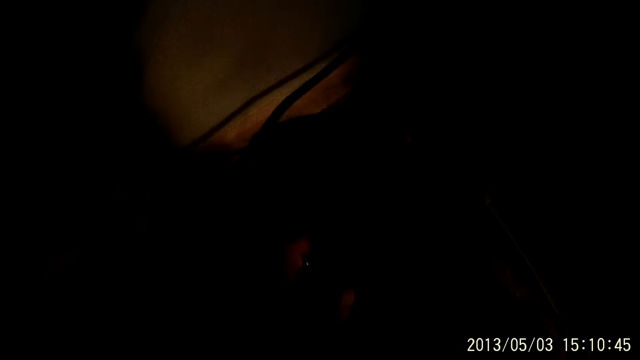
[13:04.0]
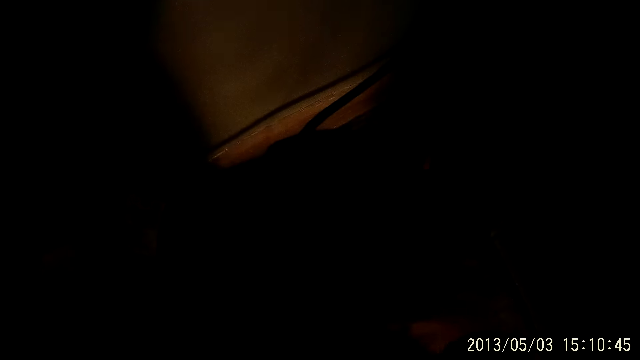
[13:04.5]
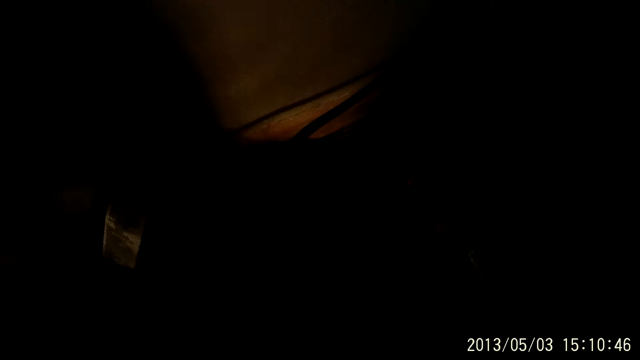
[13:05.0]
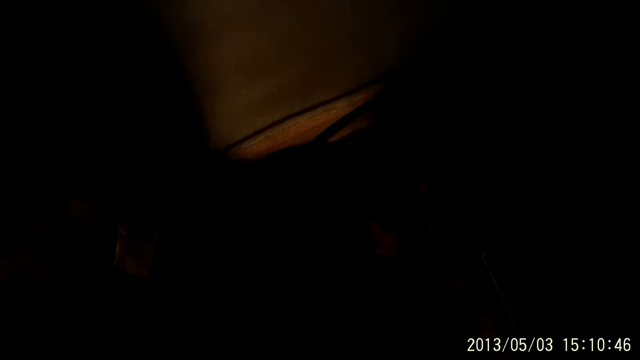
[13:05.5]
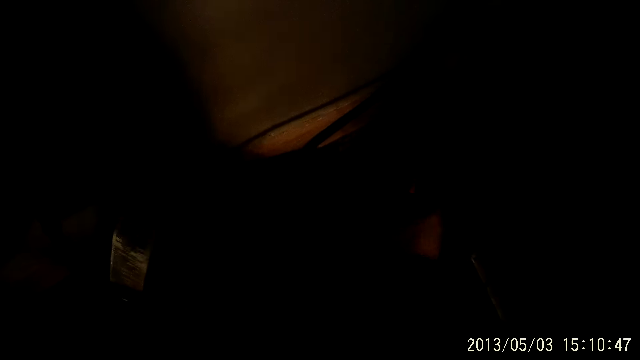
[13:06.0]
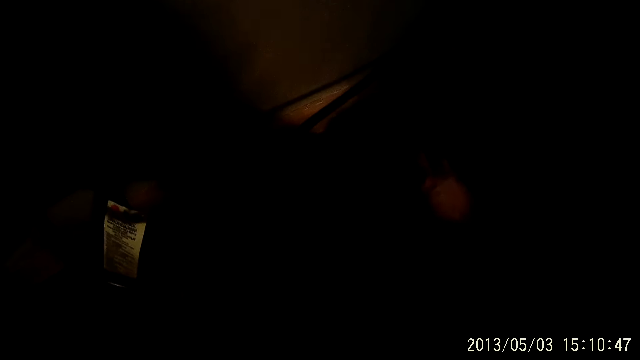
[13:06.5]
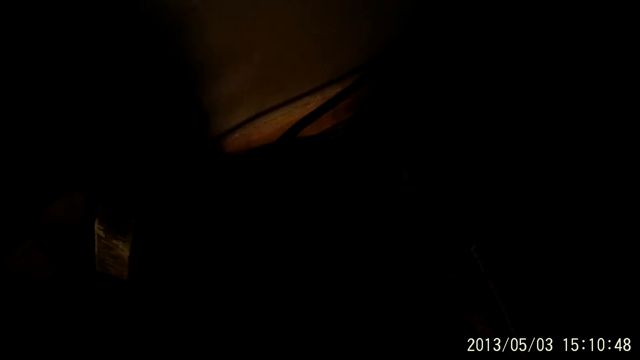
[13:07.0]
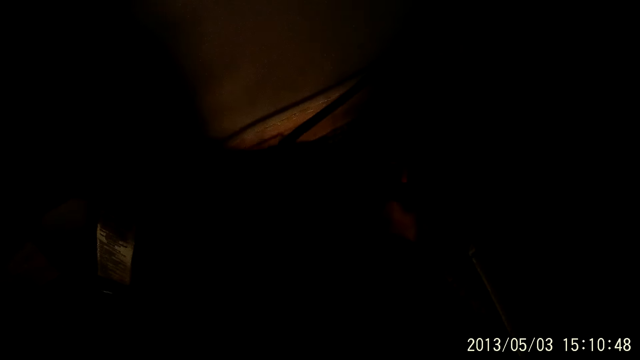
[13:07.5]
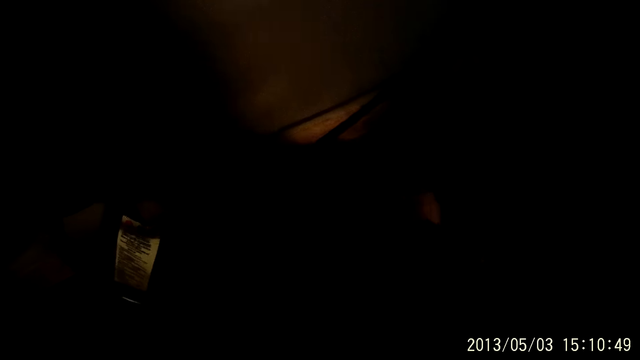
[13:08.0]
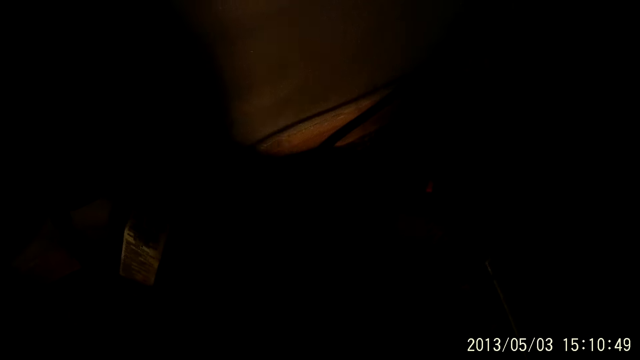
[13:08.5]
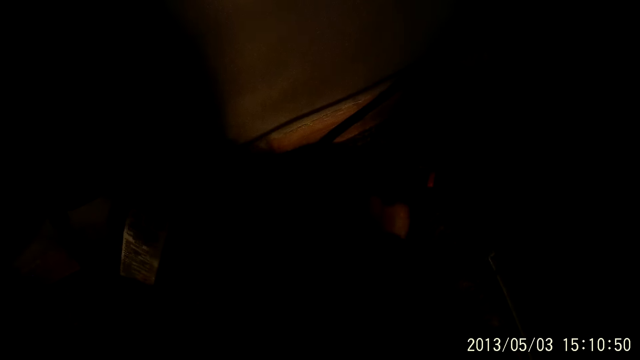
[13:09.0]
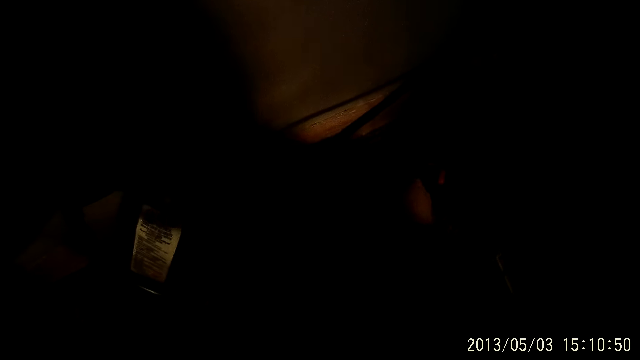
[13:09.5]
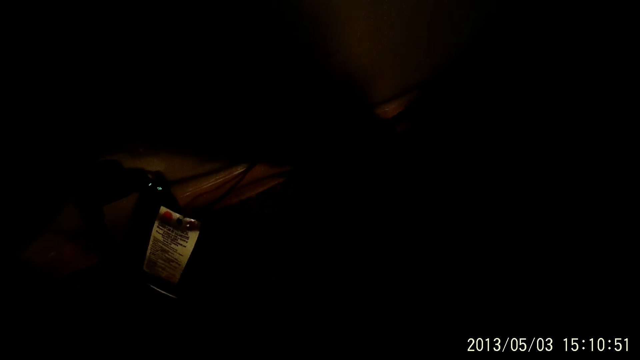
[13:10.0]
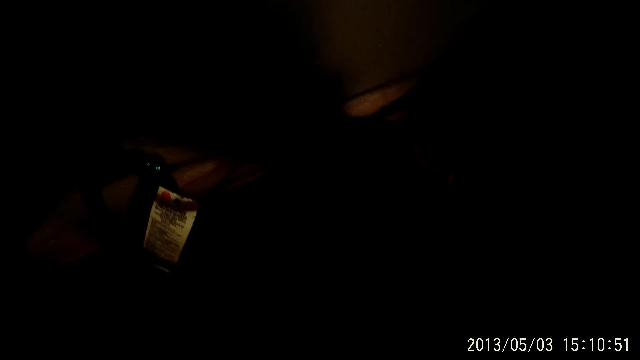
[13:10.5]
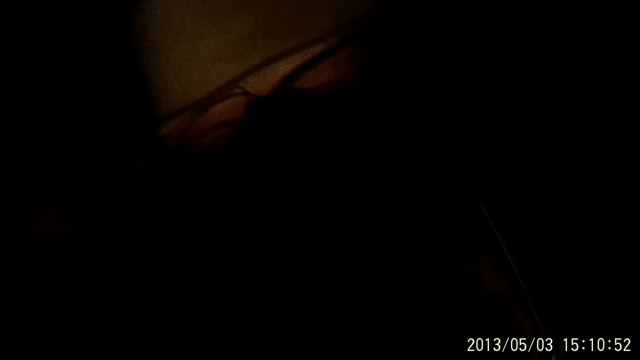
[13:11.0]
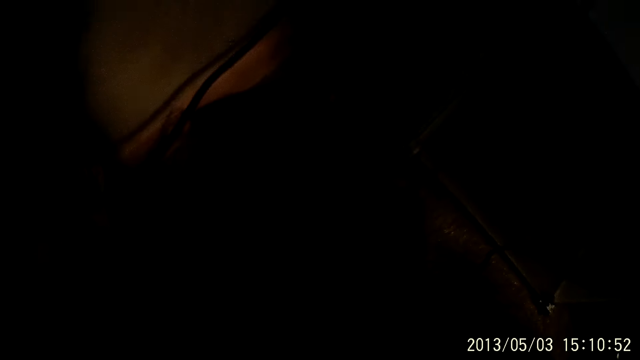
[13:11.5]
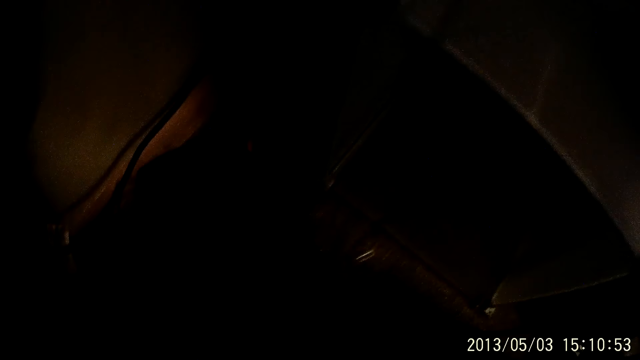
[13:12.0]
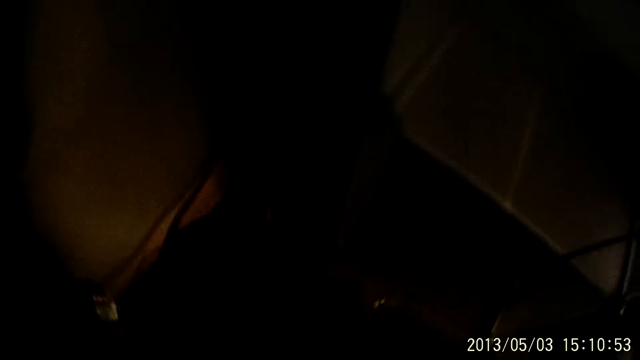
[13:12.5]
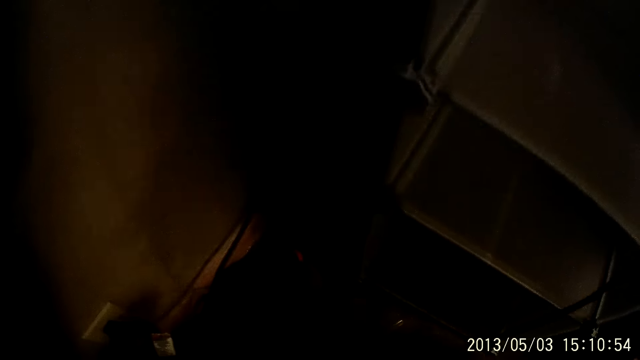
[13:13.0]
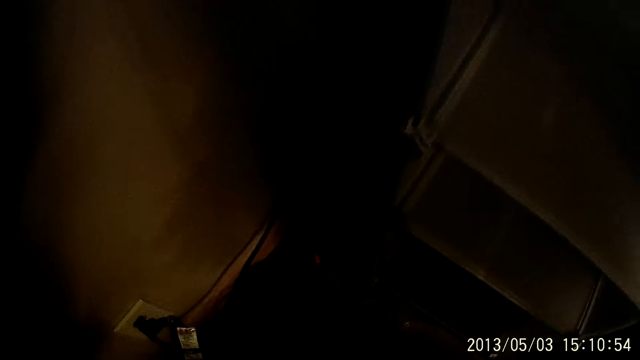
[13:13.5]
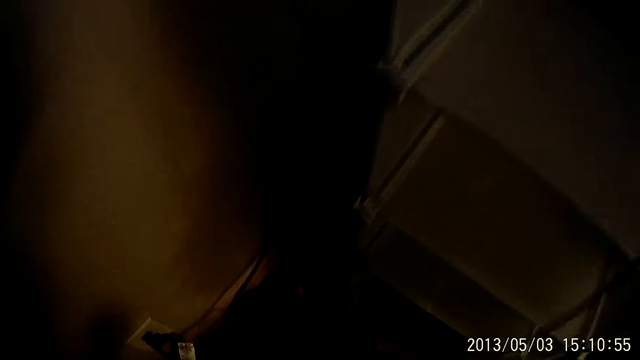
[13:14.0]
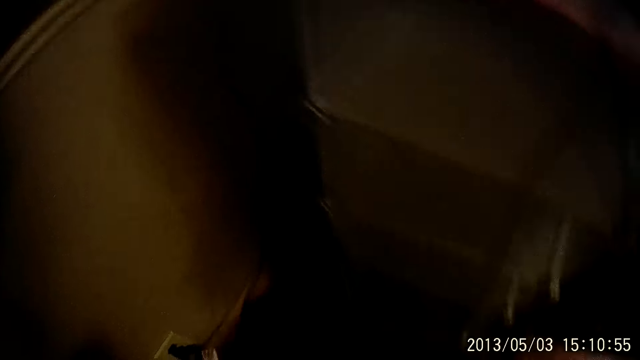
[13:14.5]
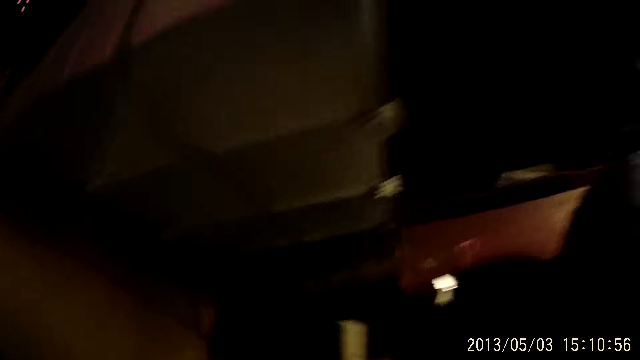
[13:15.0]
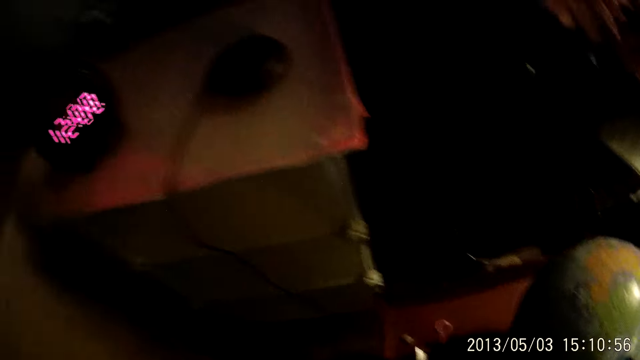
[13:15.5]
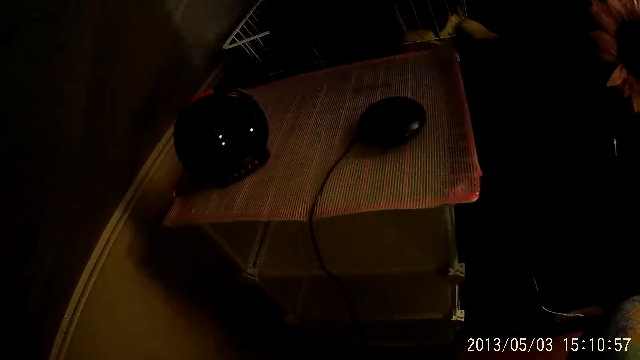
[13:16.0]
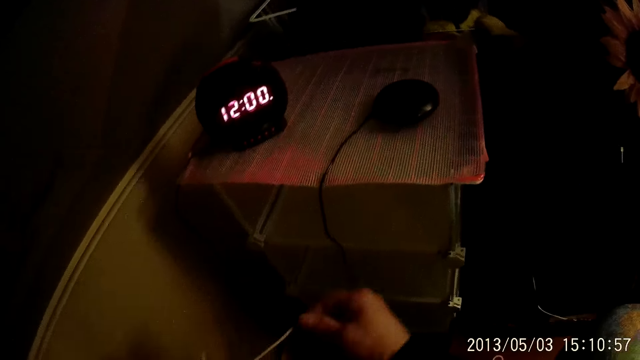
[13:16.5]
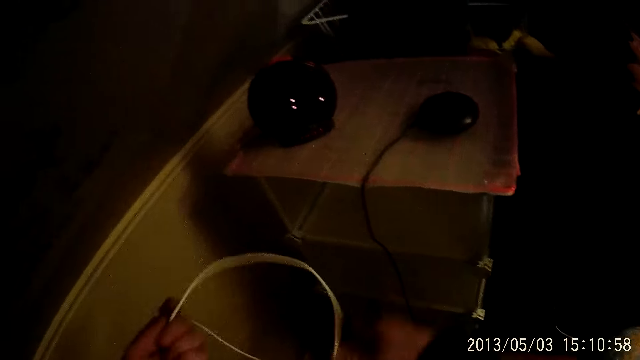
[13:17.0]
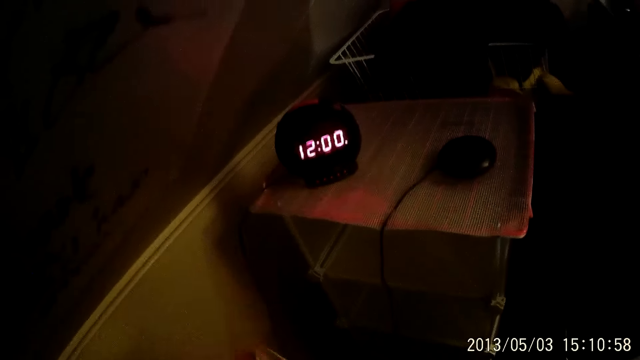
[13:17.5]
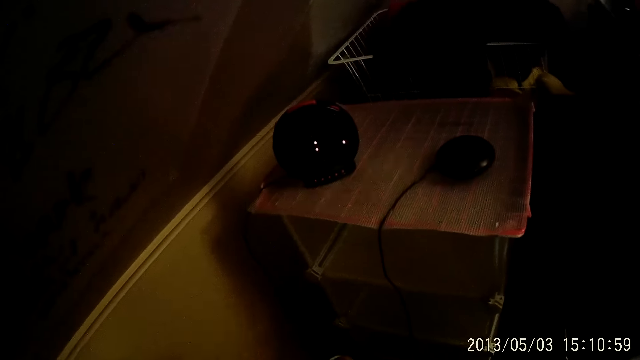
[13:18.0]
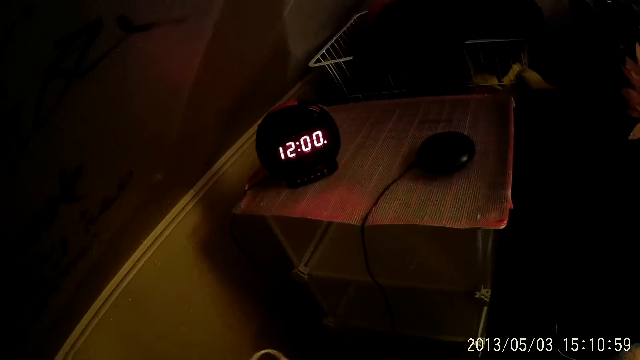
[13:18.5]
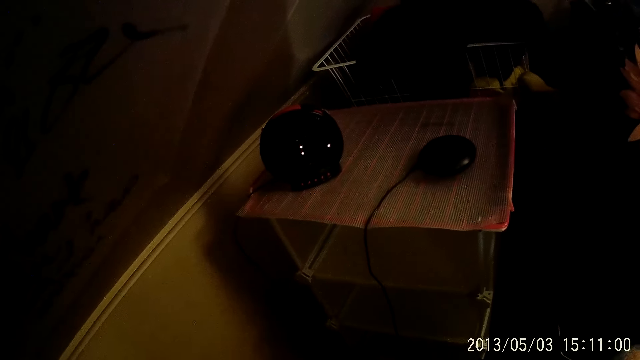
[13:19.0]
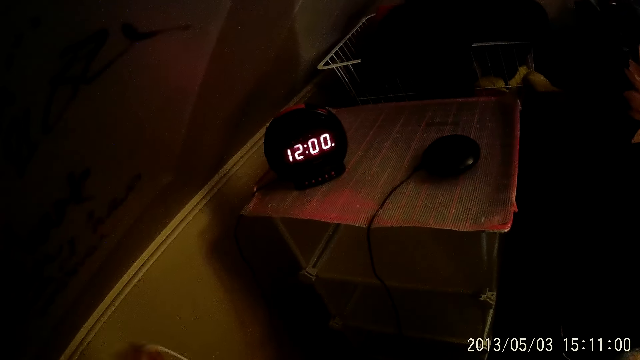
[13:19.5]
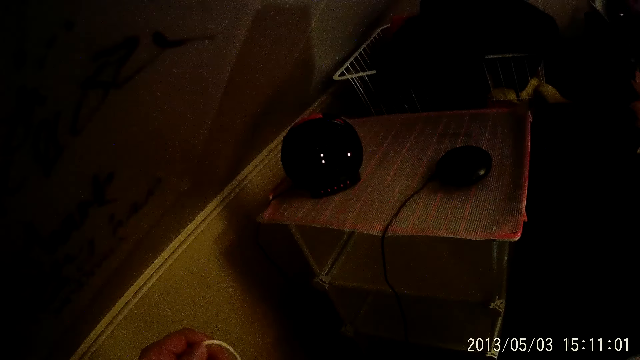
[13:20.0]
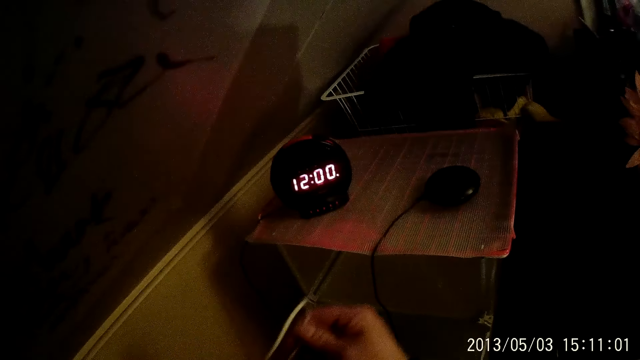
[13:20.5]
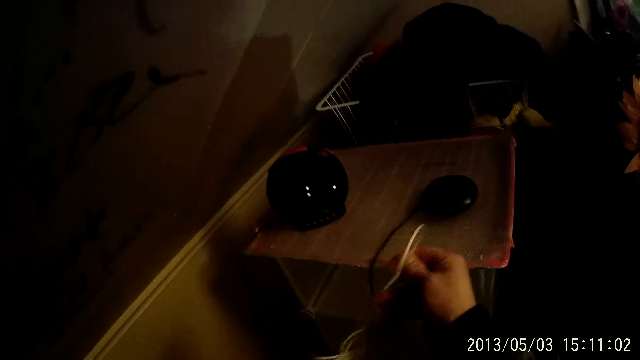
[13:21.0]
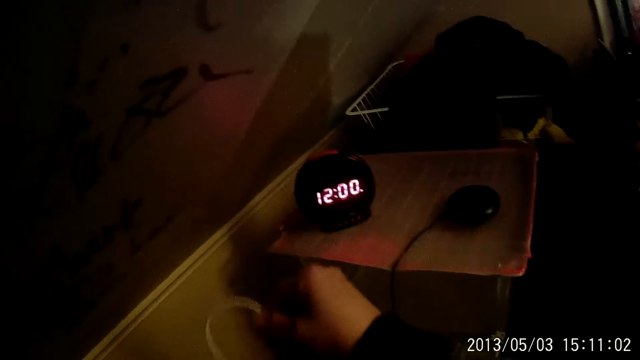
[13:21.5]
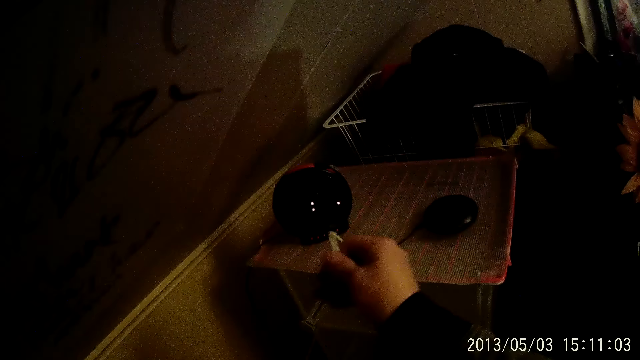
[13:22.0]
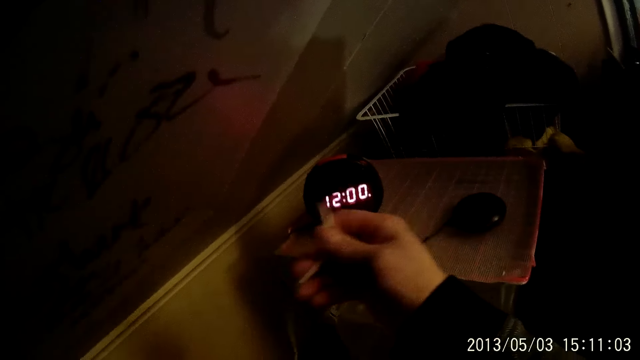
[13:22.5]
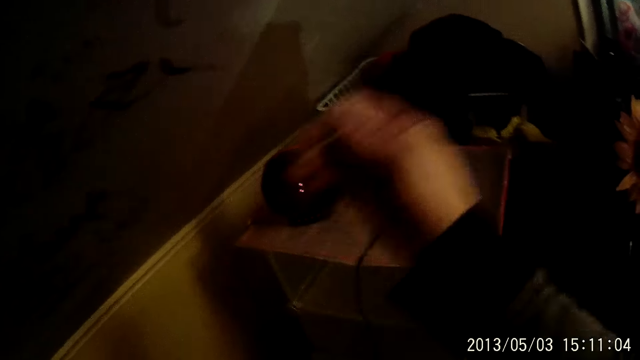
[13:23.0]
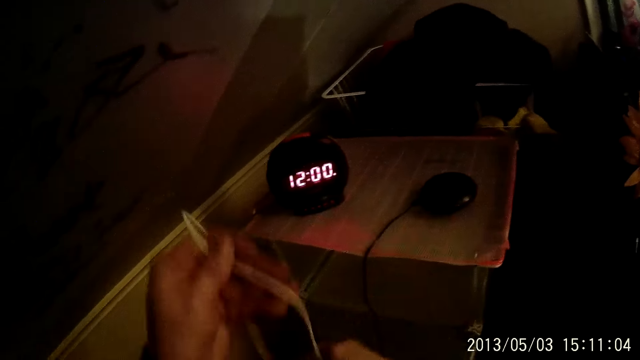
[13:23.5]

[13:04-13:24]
The camera wearer stands upright. He wraps the piece of wire together with both hands. He unfolds the power cable in his hand.
